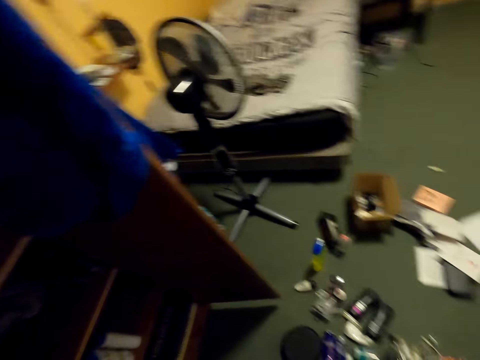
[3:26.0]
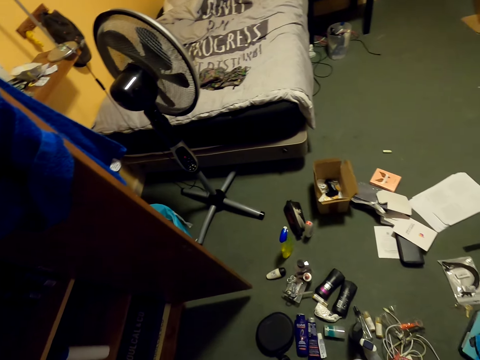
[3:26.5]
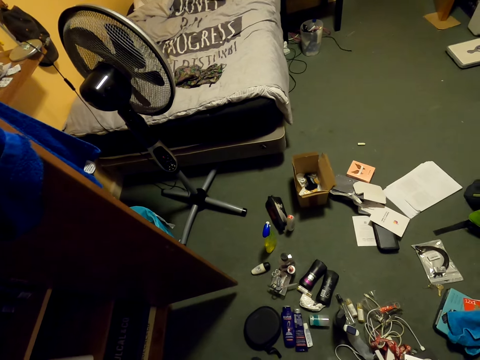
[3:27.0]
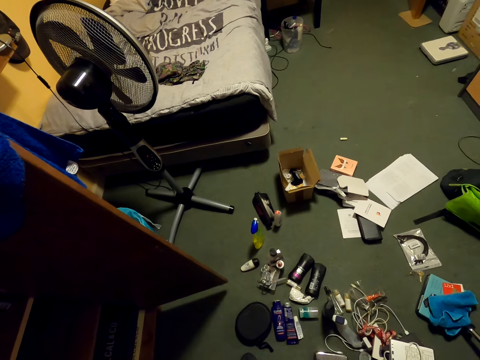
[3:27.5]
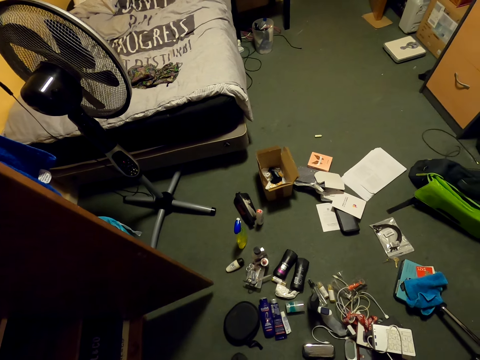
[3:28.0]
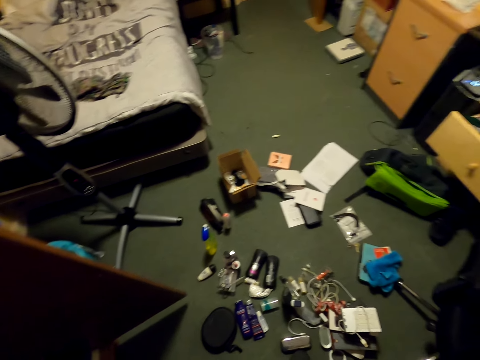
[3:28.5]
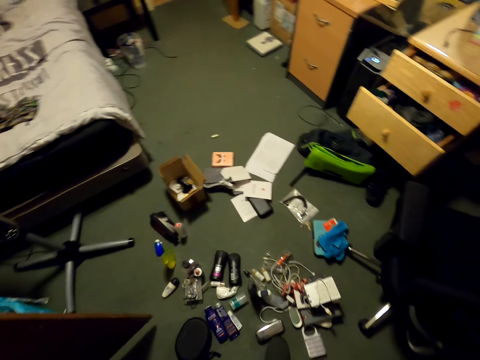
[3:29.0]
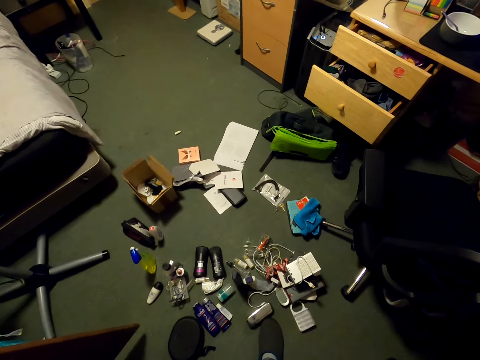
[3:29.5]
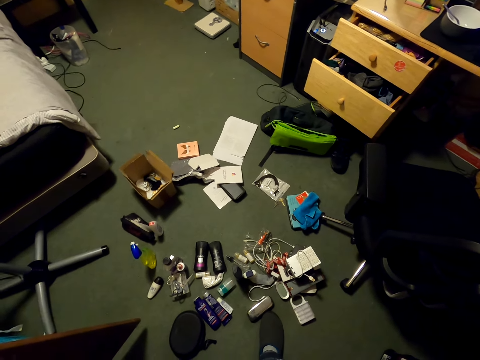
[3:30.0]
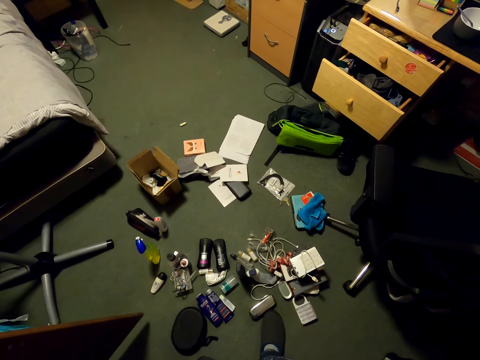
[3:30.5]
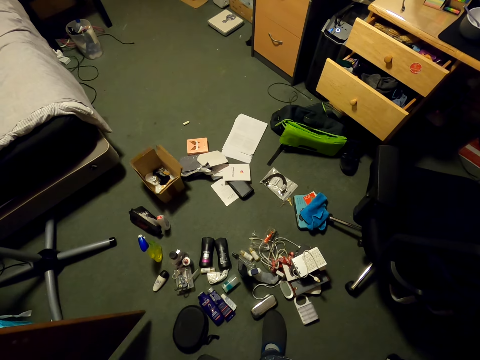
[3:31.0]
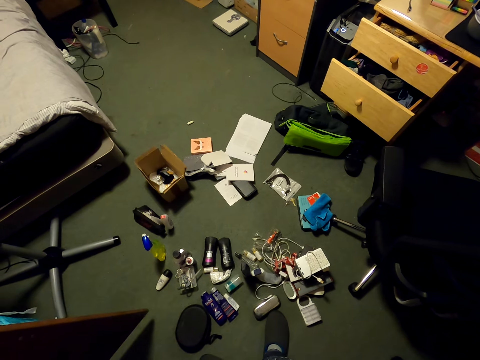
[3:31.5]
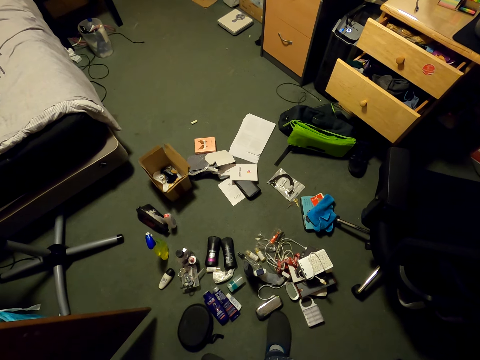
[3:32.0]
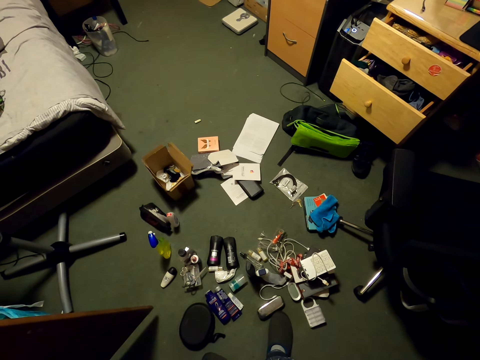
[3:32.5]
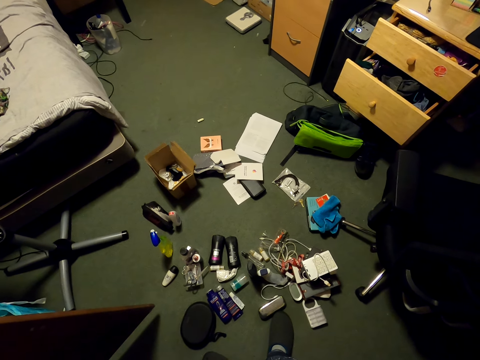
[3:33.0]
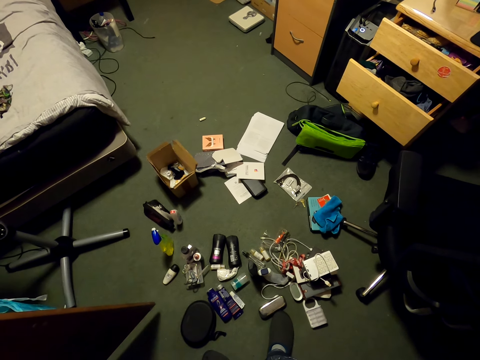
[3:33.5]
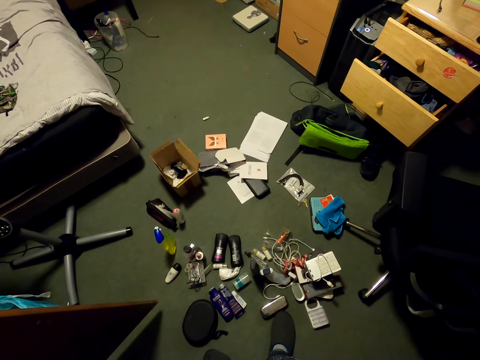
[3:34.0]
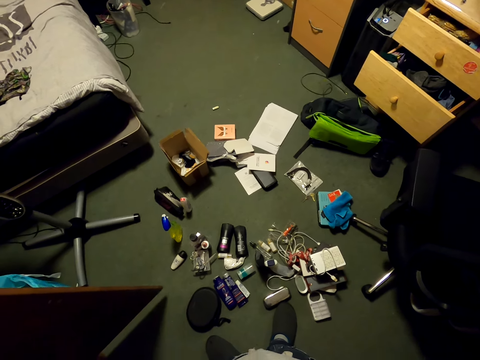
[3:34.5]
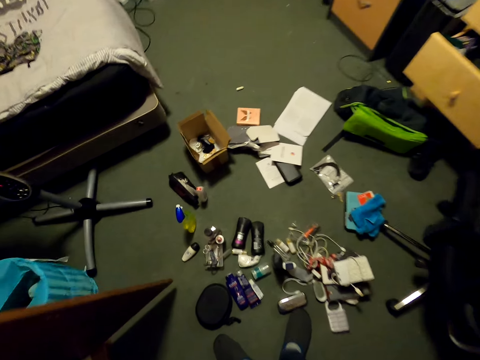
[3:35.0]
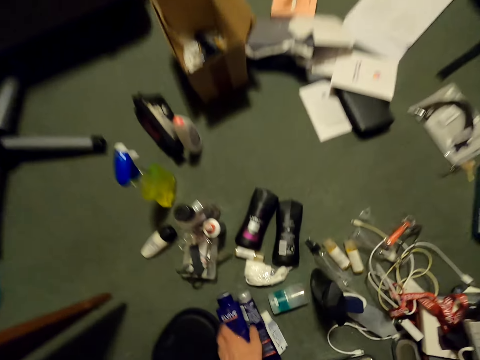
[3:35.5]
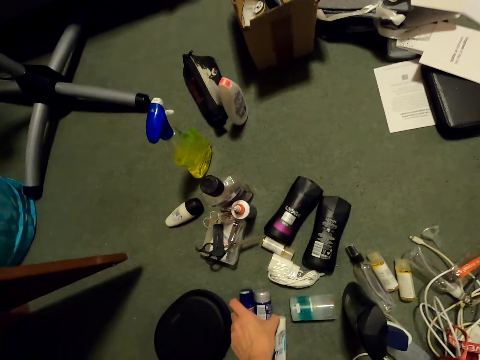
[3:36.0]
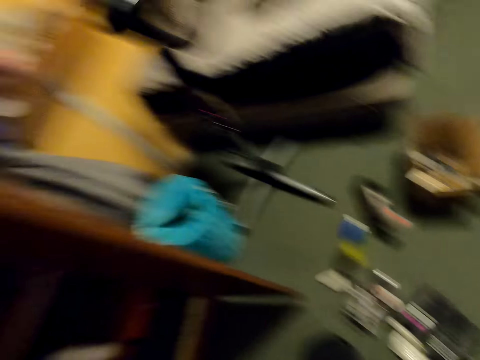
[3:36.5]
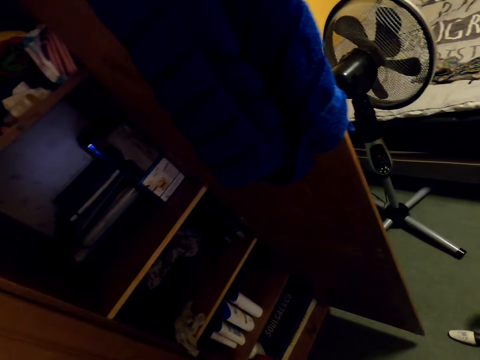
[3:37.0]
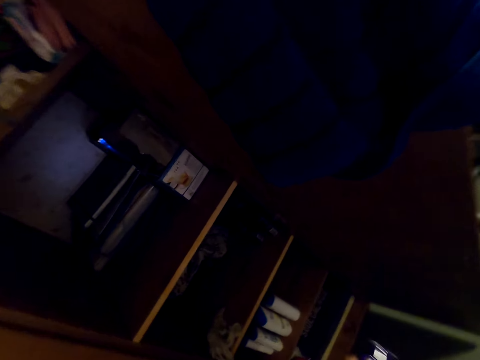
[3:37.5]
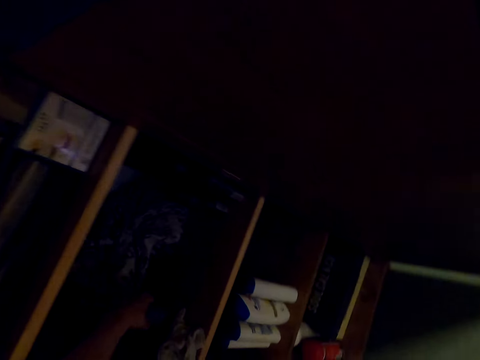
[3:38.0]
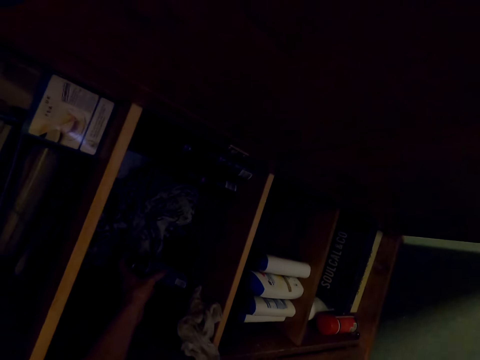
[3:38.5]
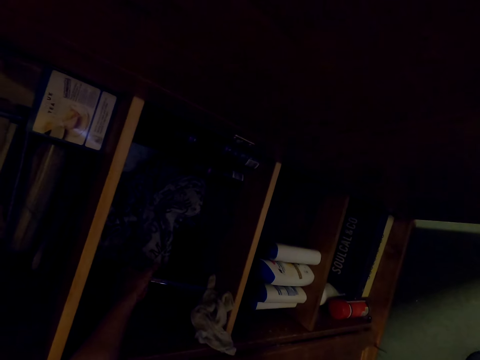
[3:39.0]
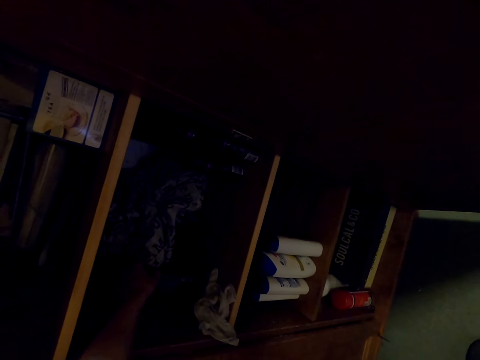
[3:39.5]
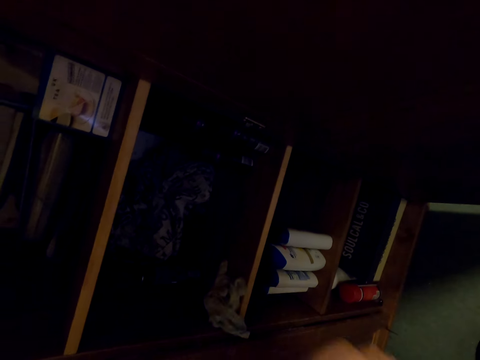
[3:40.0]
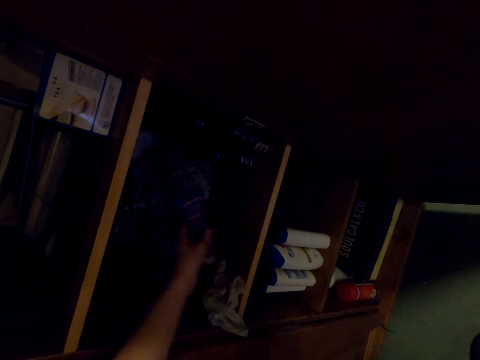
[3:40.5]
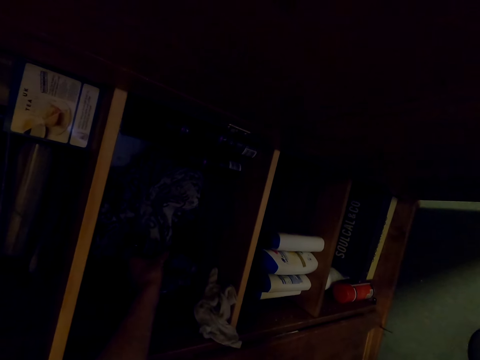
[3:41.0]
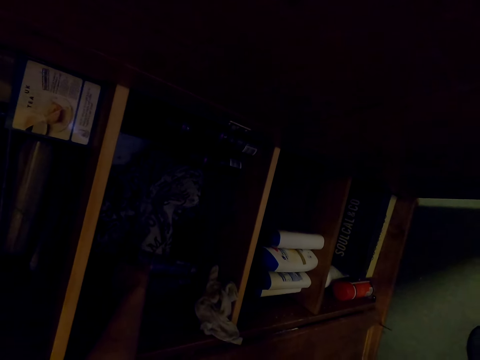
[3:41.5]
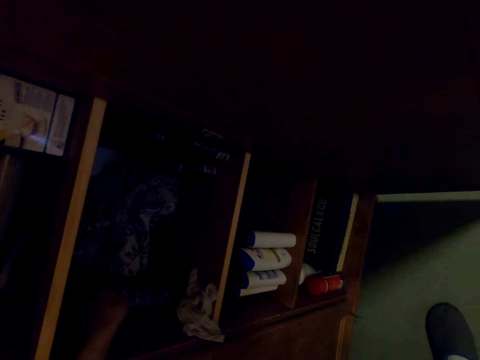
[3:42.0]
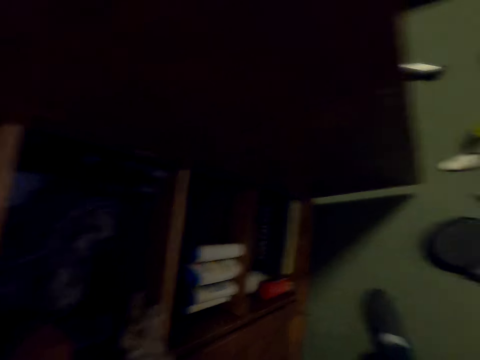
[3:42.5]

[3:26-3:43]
The camera wearer turns around the cupboard. They pick bottles from the floor. They place the bottles in the cupboard.

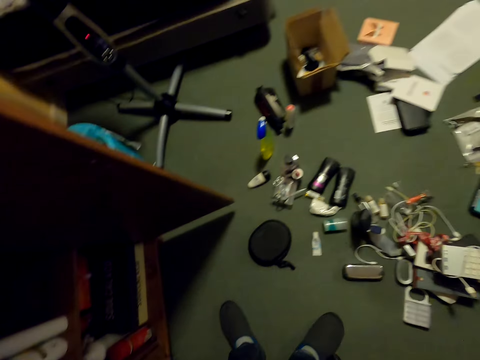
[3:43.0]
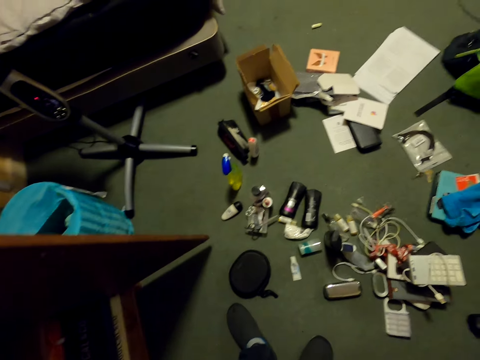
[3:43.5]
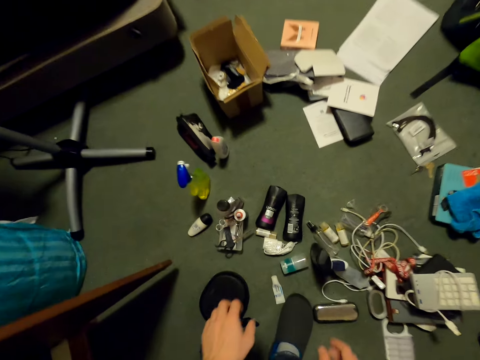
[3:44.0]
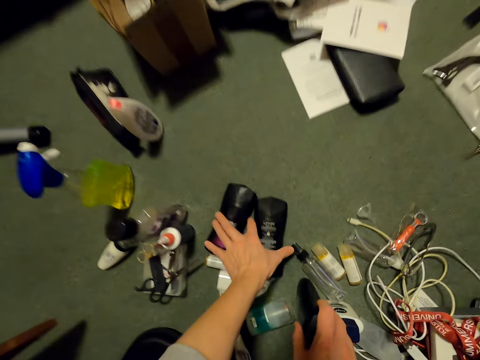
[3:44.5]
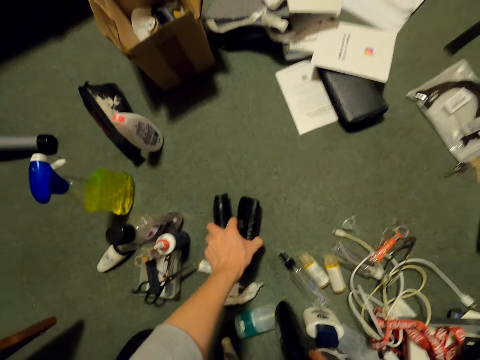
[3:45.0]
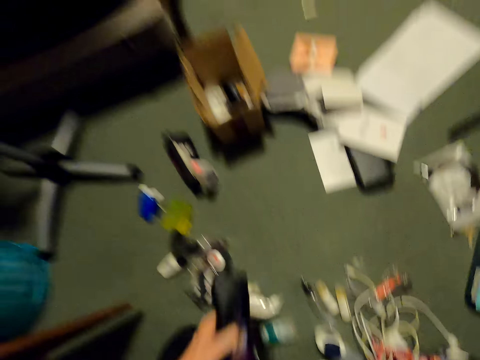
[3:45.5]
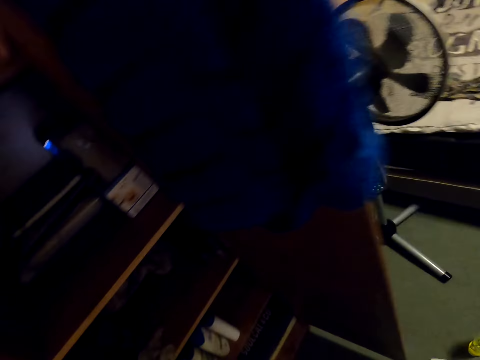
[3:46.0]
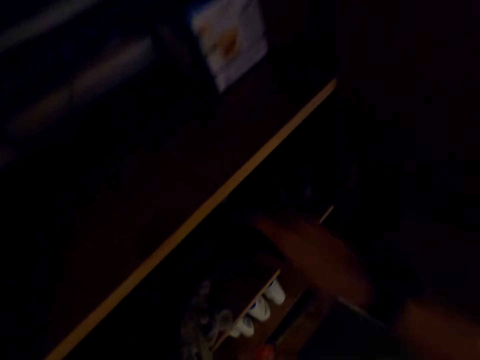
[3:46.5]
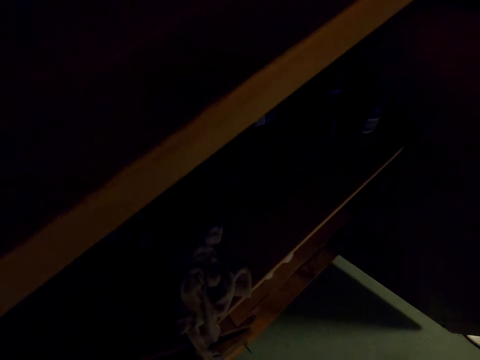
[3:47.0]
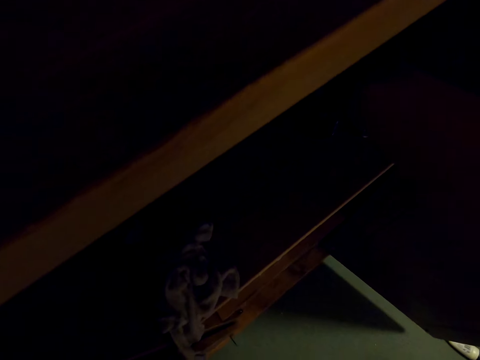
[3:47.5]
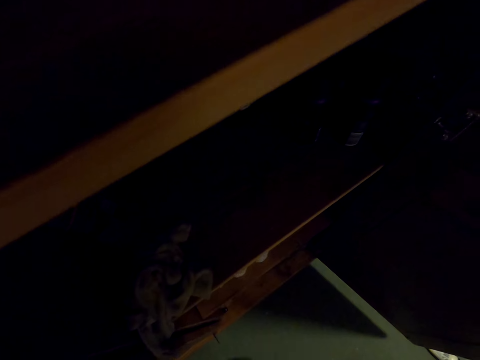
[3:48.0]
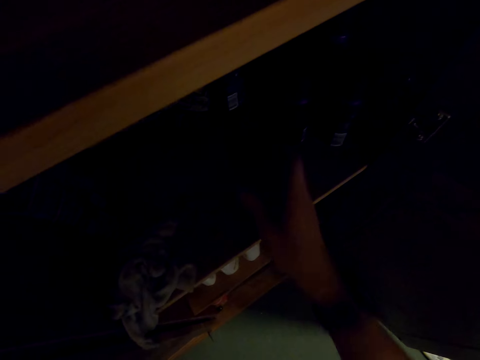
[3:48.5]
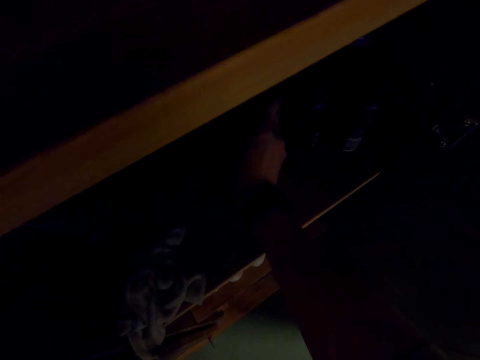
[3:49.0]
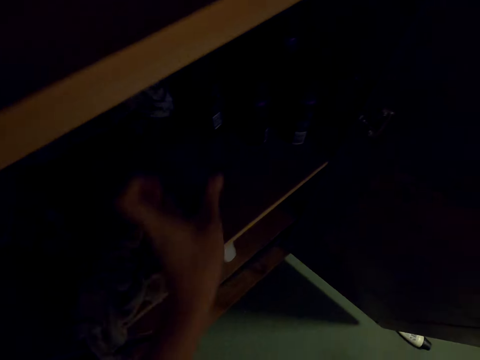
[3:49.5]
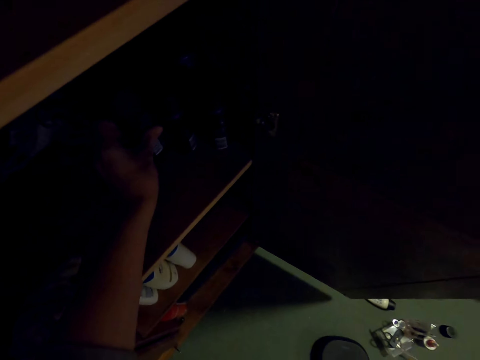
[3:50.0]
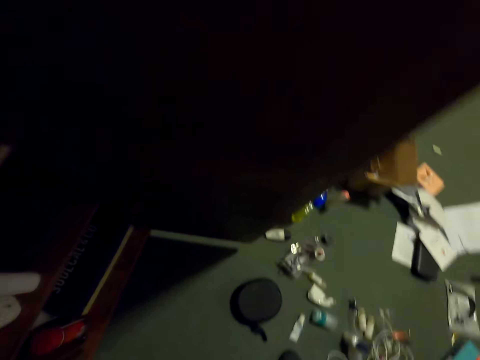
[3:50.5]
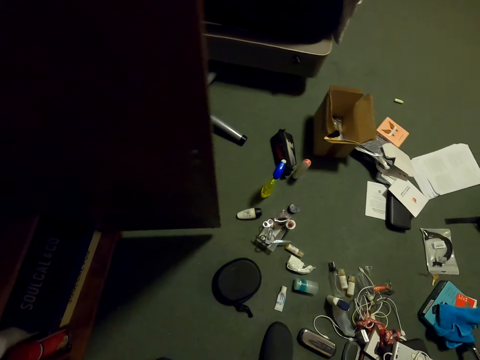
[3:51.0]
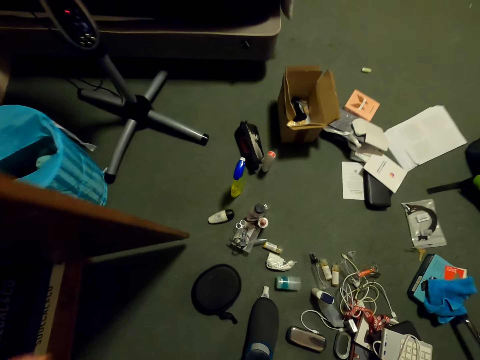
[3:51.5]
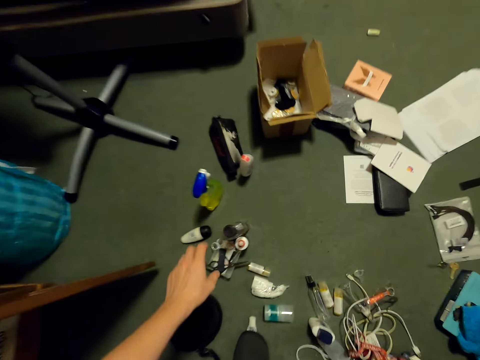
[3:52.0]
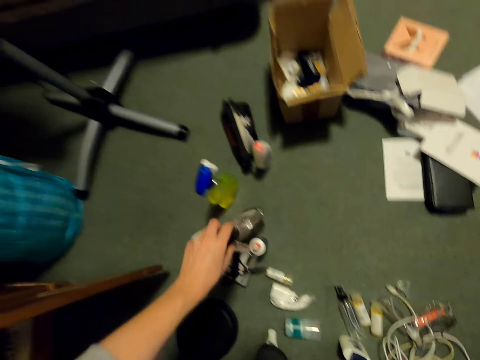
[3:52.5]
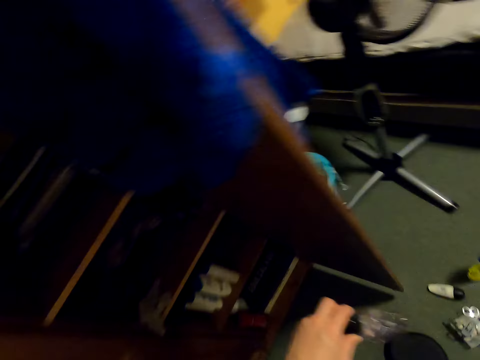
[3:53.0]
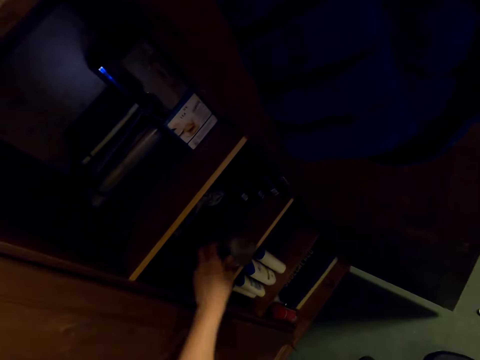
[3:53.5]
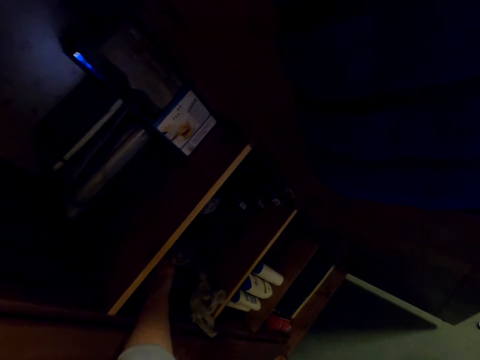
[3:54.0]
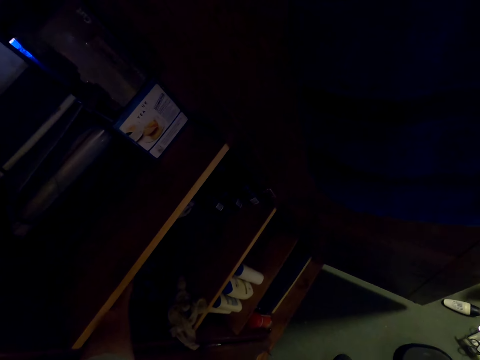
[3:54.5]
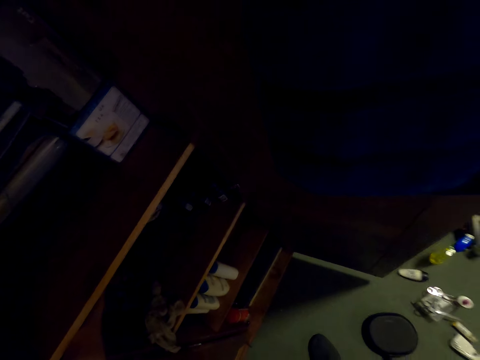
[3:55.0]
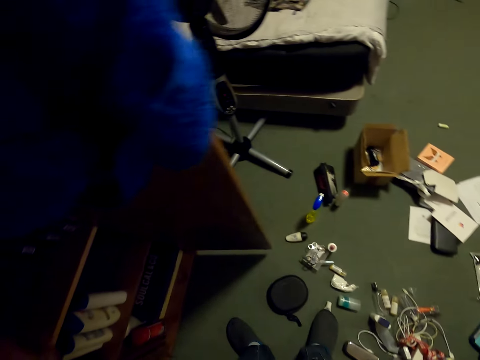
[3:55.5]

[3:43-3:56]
The camera wearer picks bottles from the floor. They place the bottles in the cupboard. They pick a bottle from the floor. They place the bottle in the cupboard.
